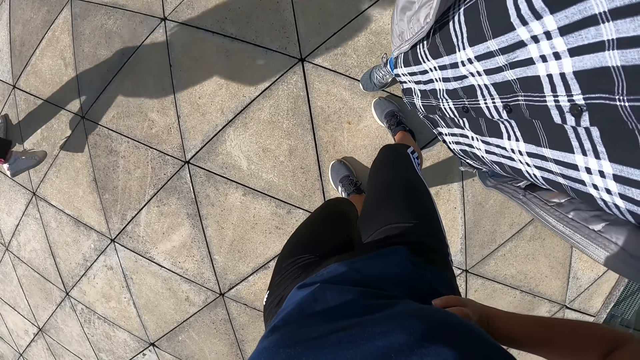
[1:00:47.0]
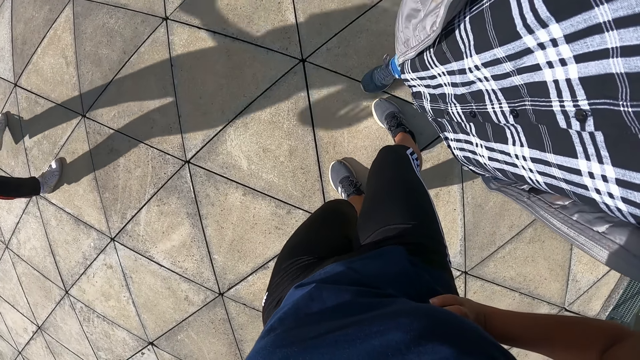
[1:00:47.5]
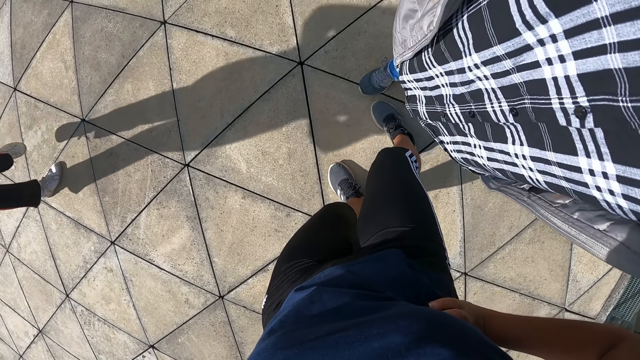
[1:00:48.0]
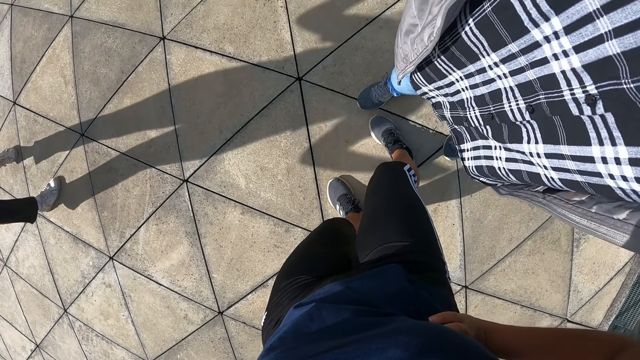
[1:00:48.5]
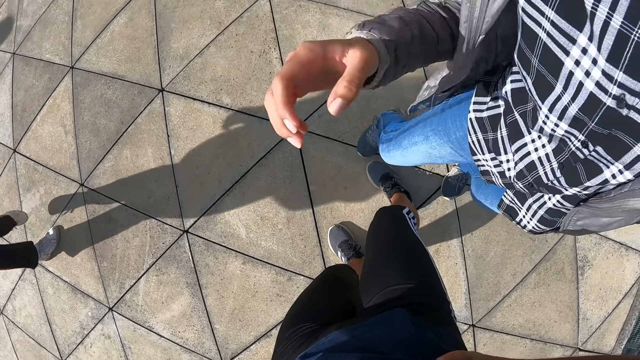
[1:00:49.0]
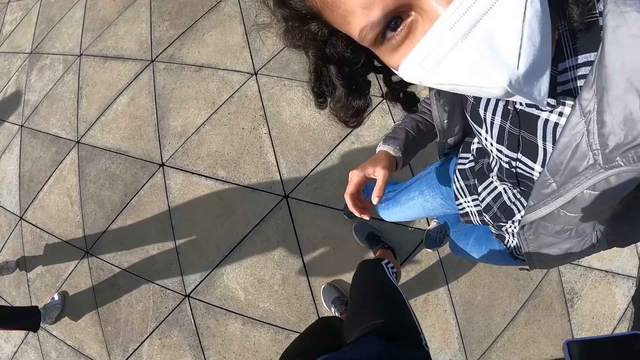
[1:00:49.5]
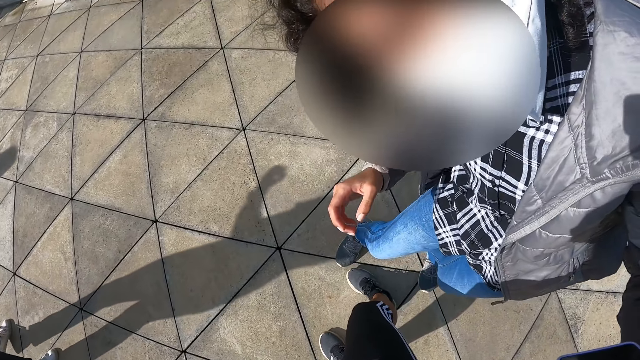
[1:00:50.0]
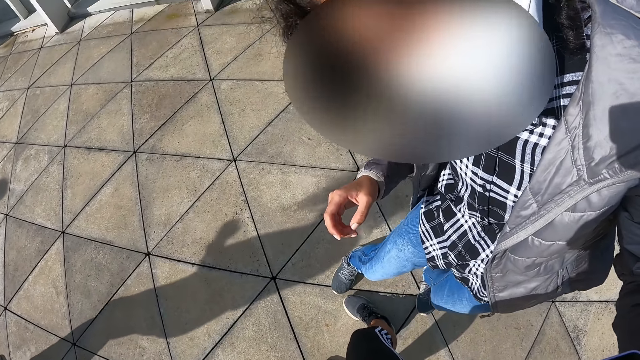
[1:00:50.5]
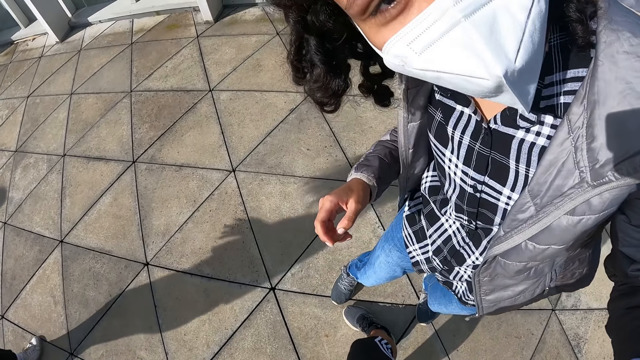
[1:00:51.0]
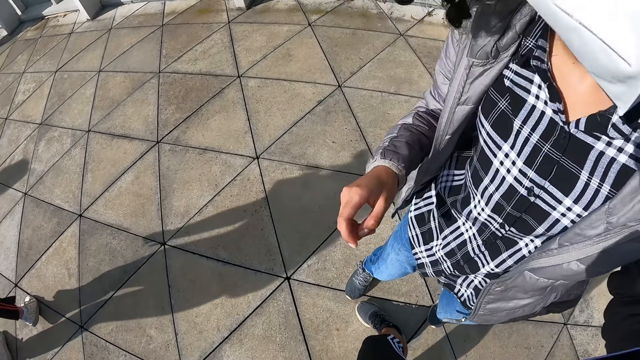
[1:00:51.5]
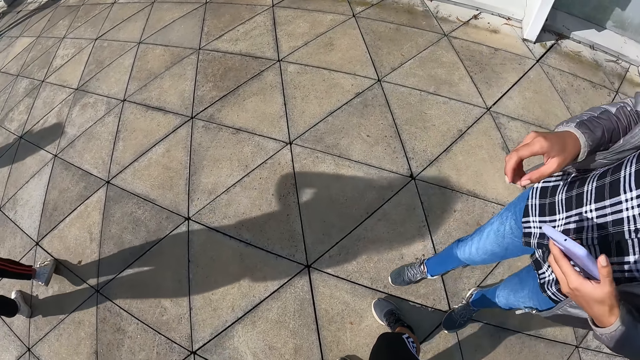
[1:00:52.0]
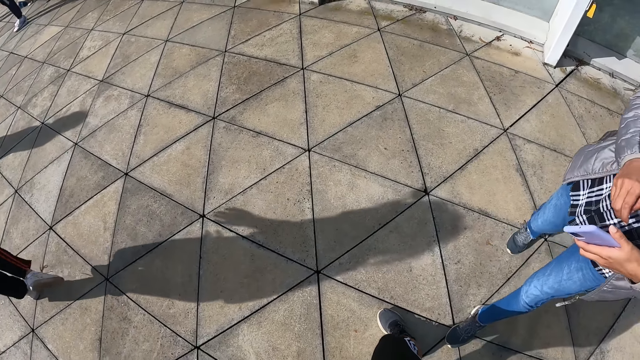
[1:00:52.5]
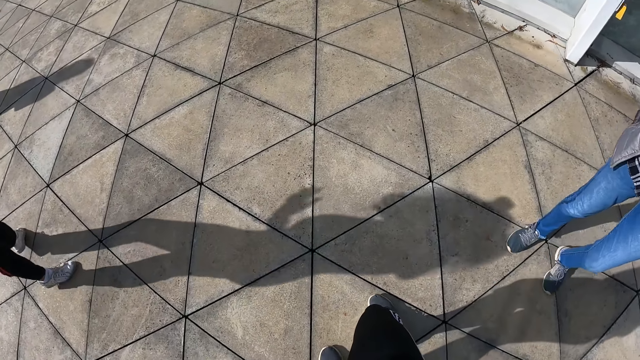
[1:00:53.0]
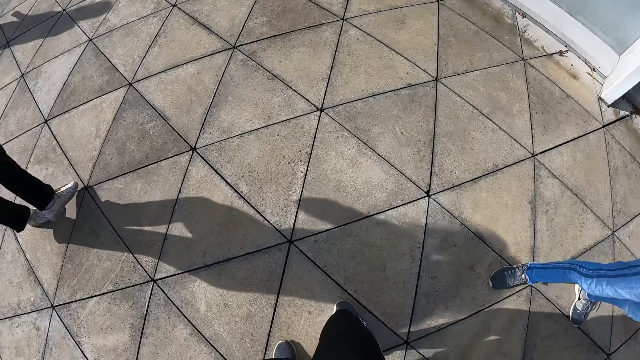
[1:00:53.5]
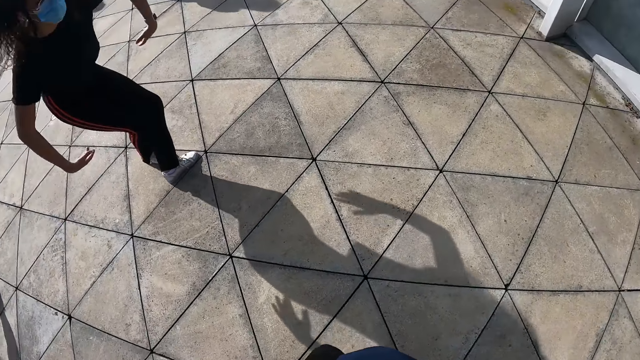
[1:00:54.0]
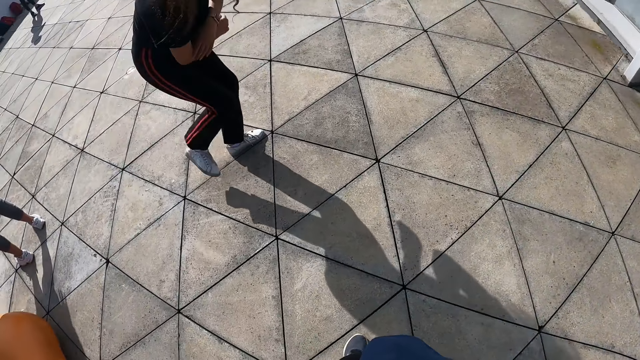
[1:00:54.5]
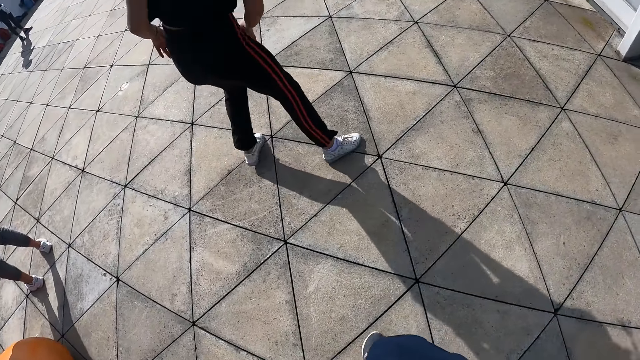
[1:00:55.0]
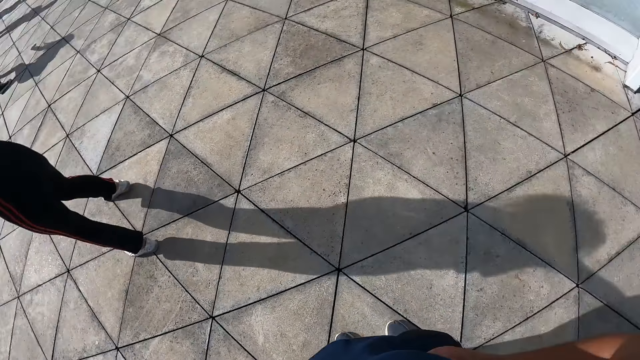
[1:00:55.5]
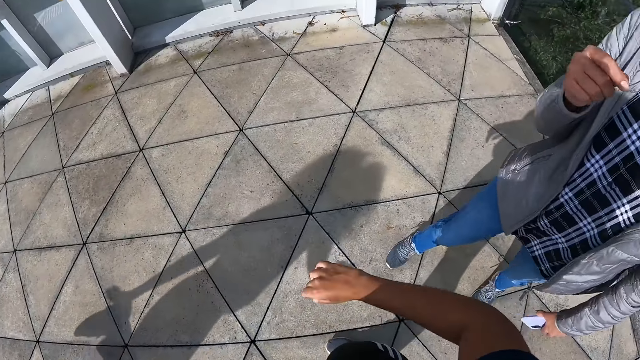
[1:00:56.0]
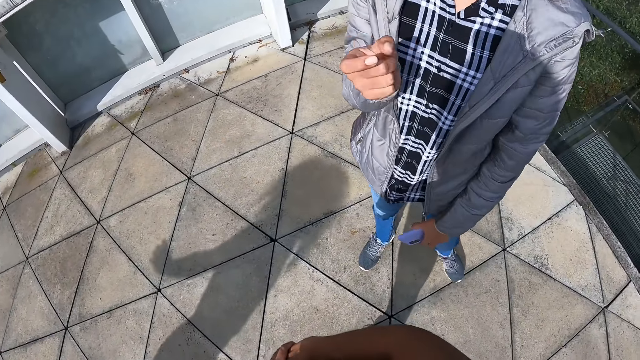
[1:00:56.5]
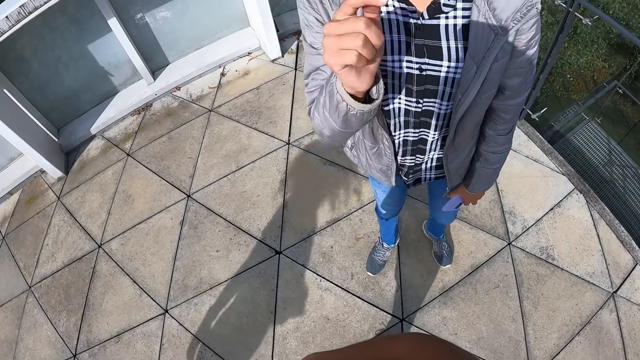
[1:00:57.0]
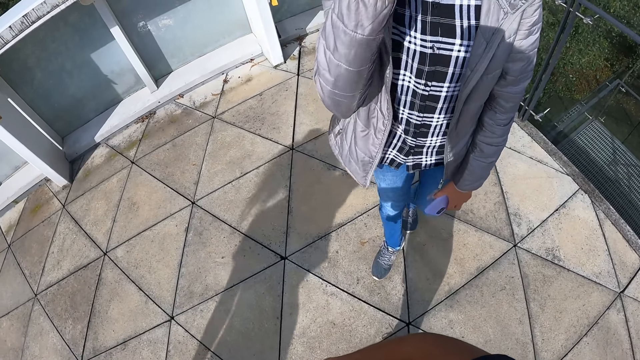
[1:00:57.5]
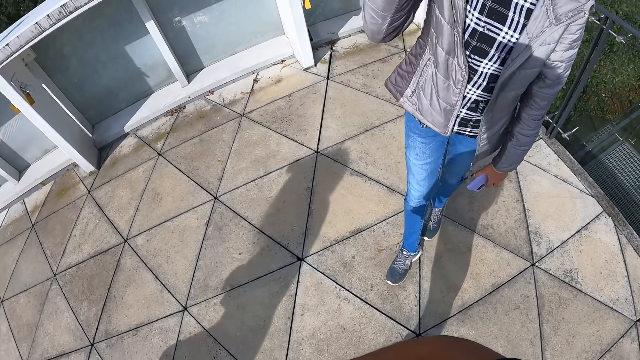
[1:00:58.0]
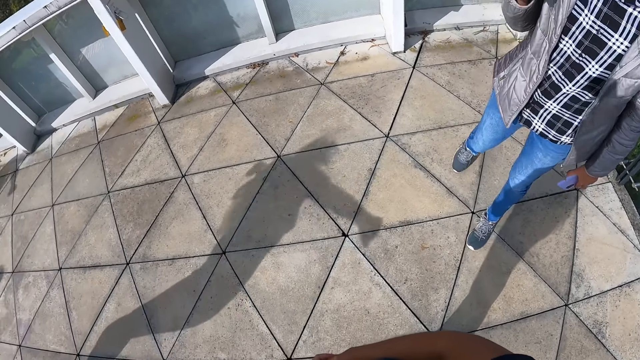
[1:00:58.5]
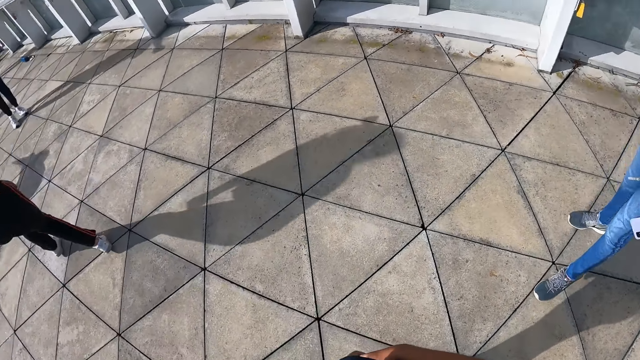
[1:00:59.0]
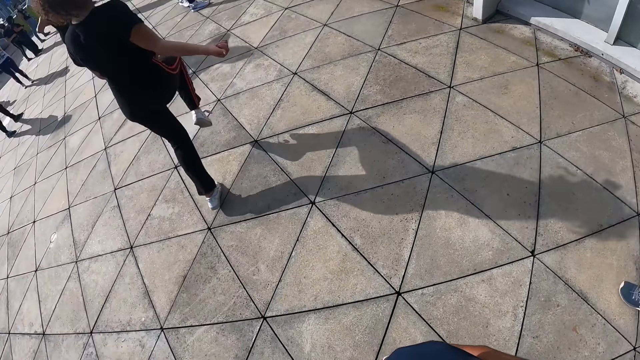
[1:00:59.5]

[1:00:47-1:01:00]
The man lowers his right hand. The man looks into the camera wearer's eye. The man interacts with the camera wearer. A person practices dance moves. The man interacts with the camera wearer. The man gesticulates with his right hand. The camera wearer talks to another person.

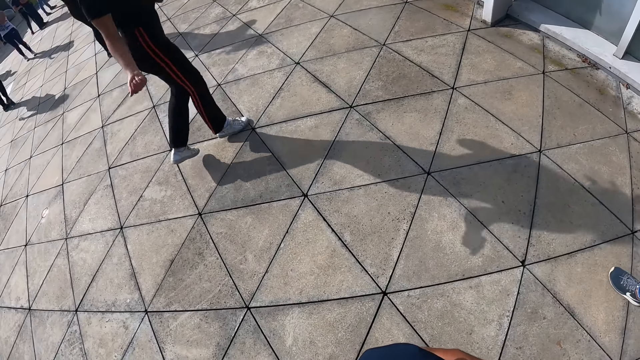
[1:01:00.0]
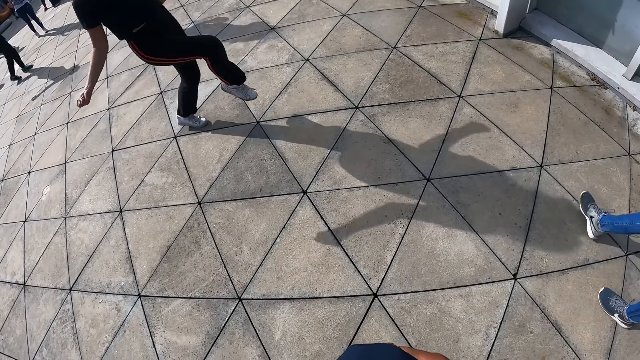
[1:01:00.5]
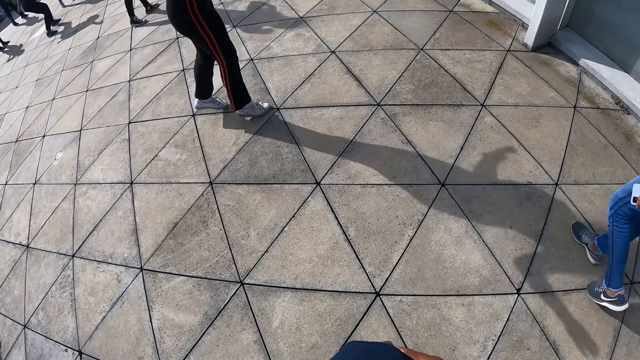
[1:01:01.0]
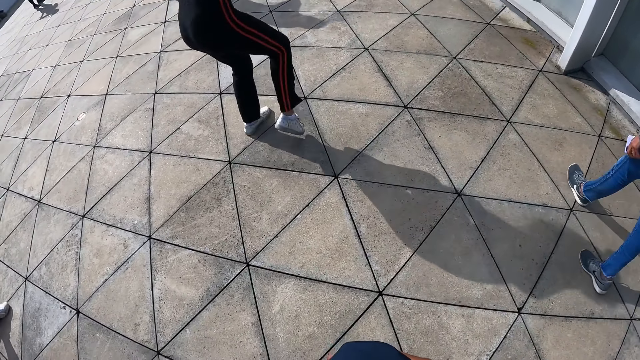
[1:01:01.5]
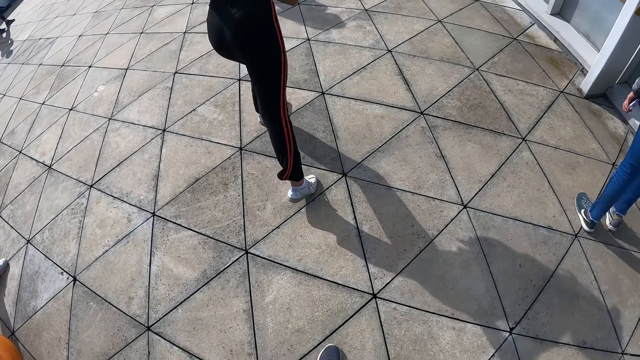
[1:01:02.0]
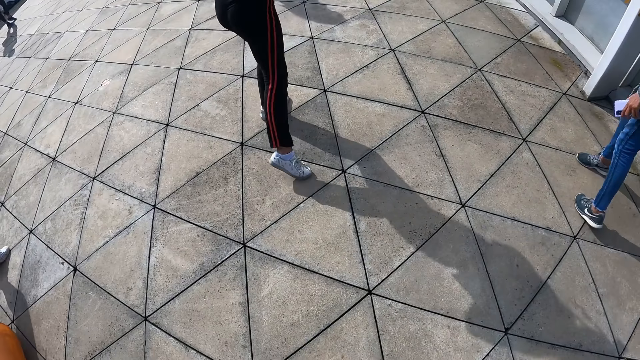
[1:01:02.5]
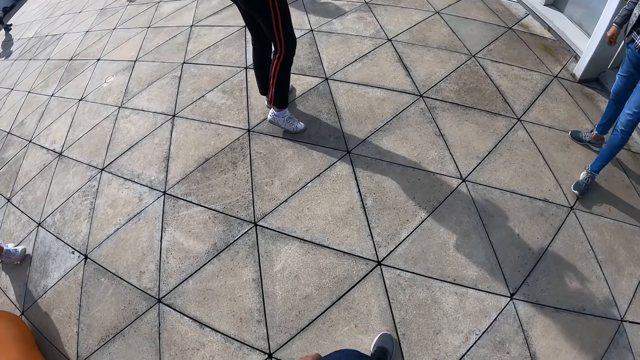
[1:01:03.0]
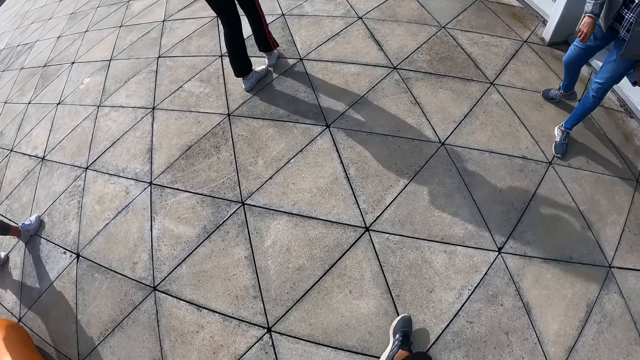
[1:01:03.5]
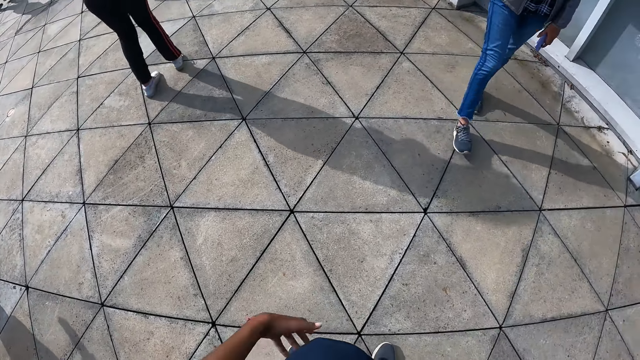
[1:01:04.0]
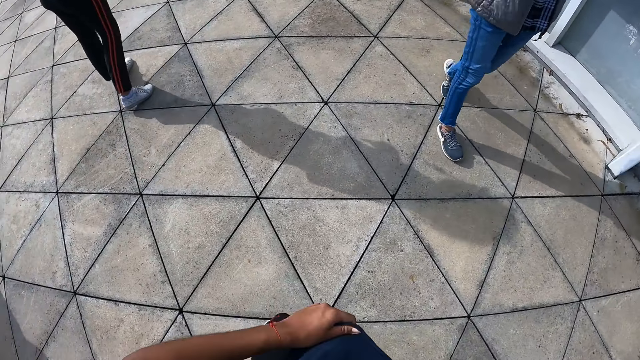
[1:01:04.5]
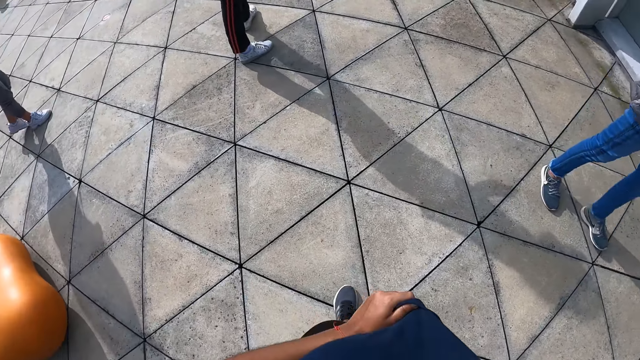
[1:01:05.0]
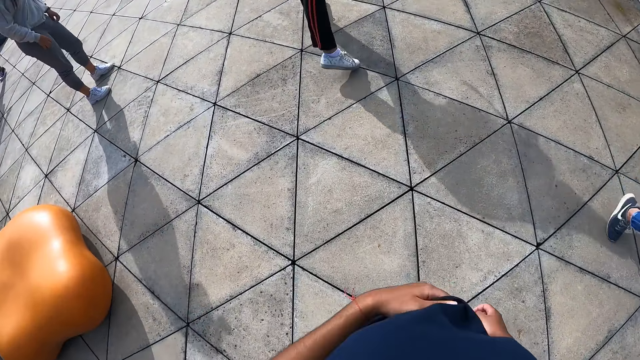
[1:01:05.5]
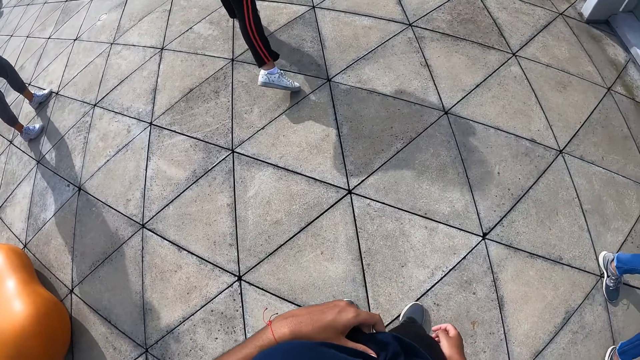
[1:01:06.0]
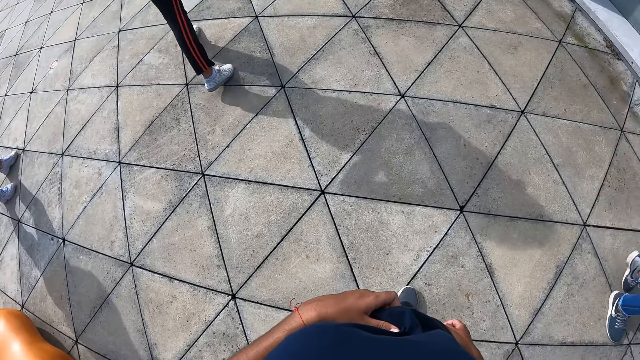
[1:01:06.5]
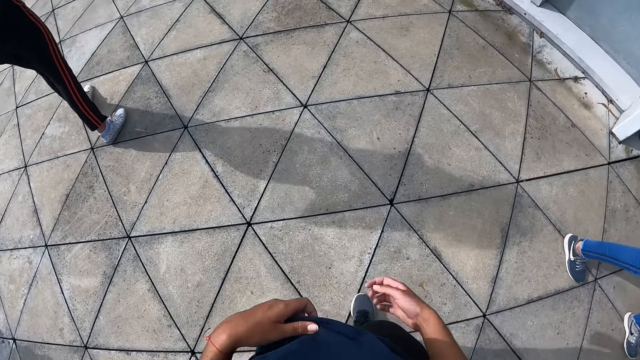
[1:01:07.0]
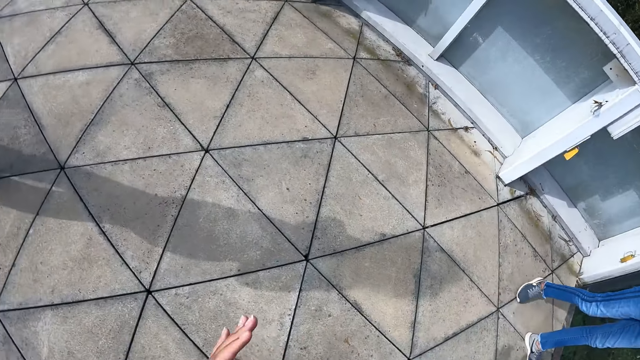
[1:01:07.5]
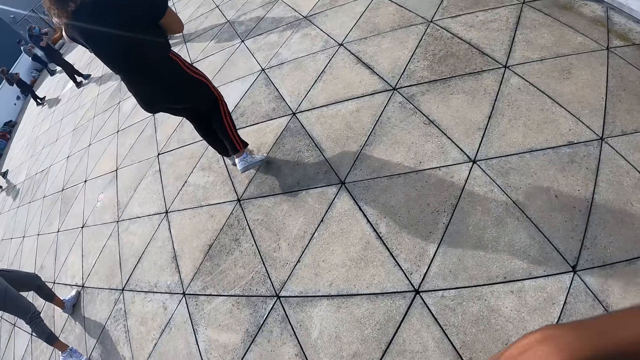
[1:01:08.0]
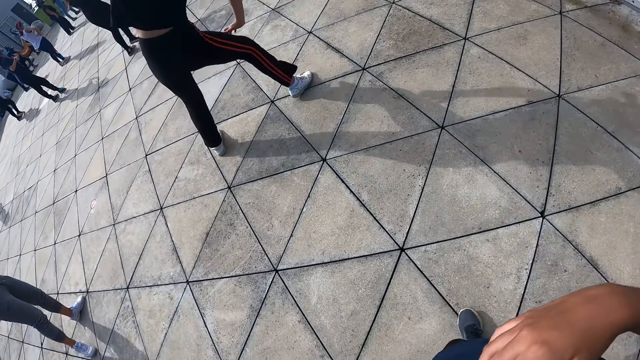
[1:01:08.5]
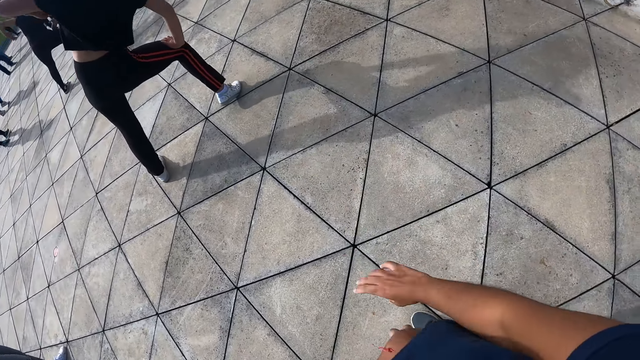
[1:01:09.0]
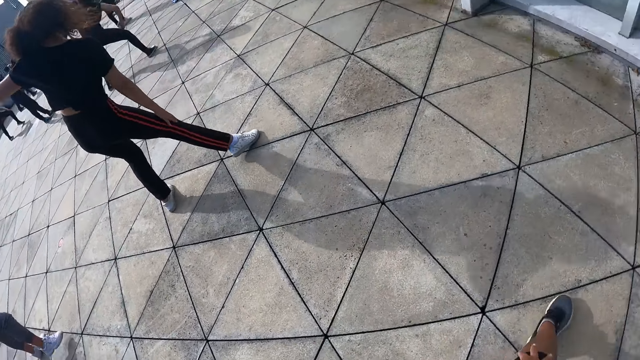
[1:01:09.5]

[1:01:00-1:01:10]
The person practices dance moves. The camera wearer interacts with the man. She gesticulates with her hands.
